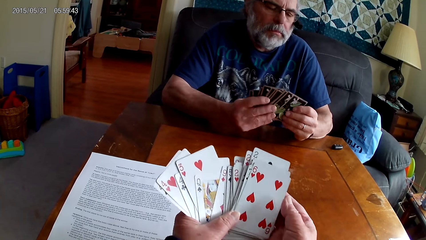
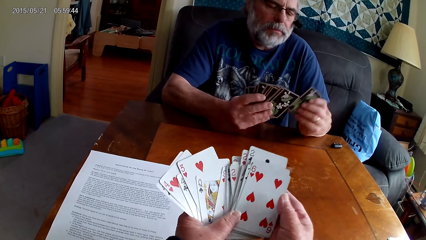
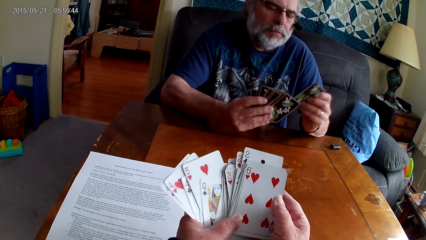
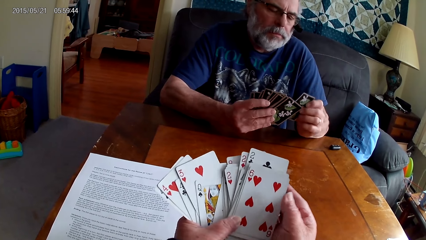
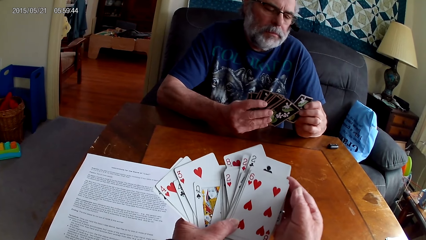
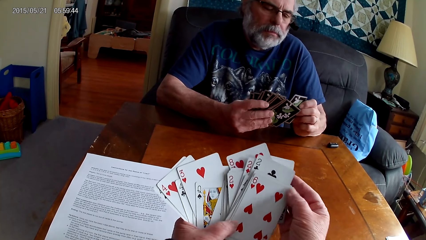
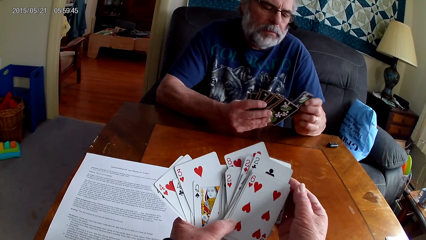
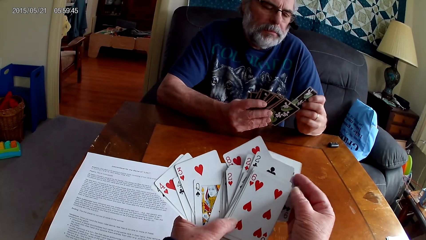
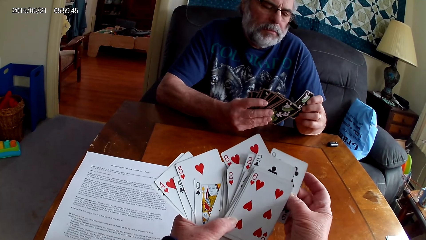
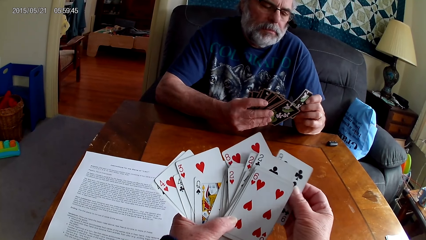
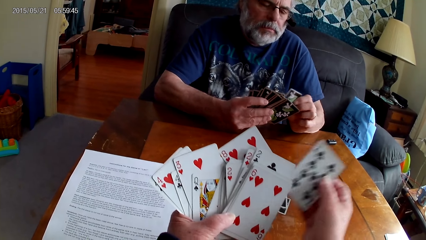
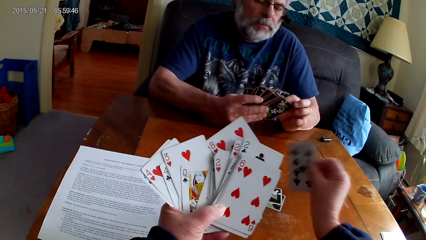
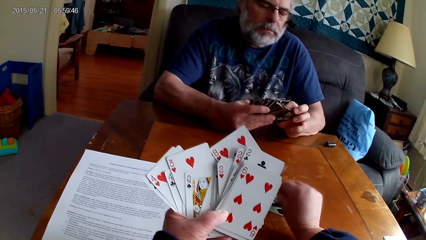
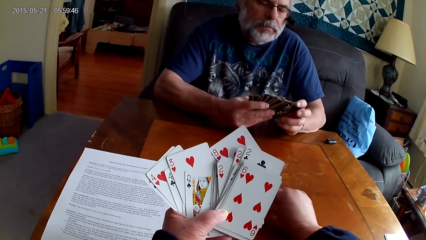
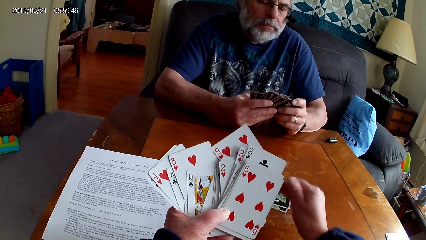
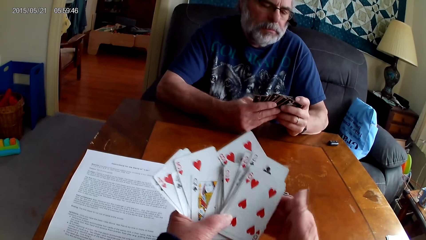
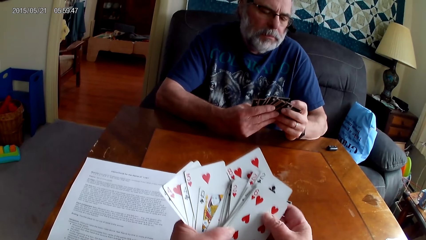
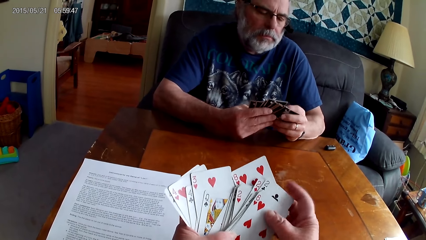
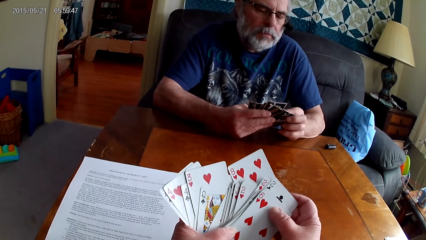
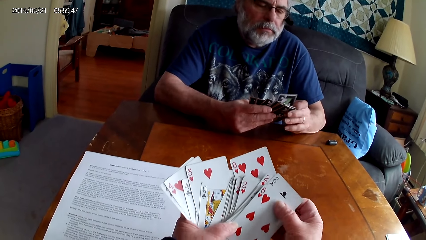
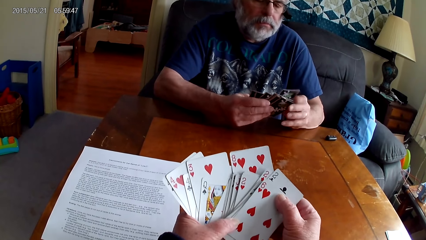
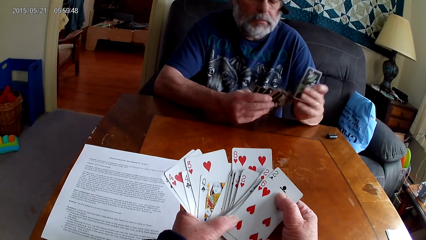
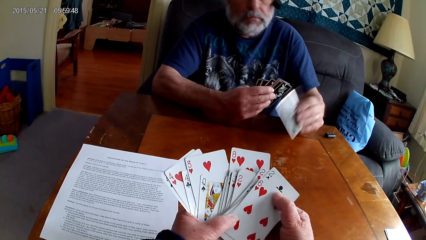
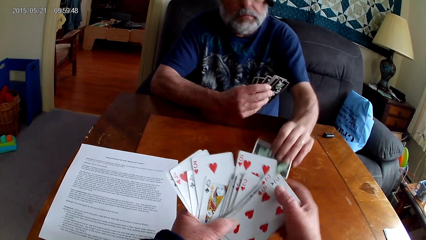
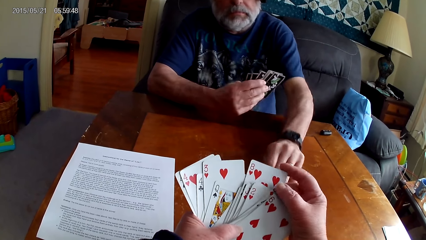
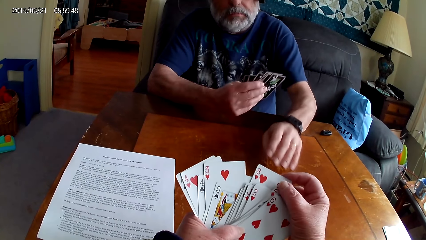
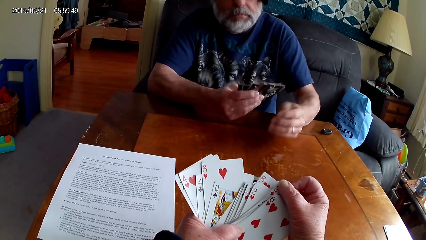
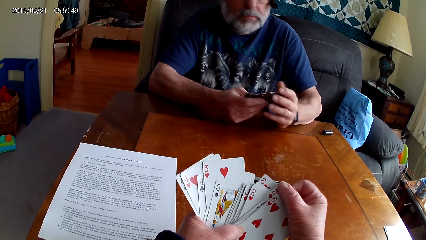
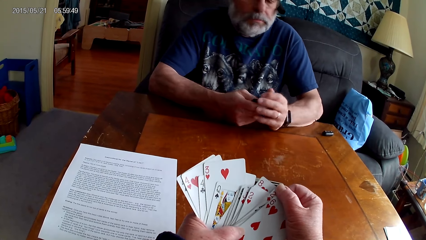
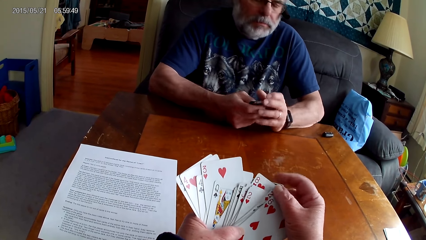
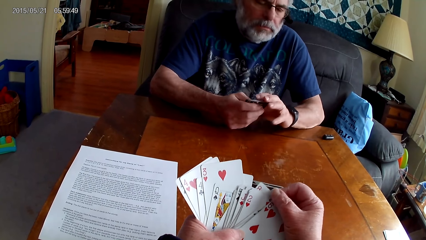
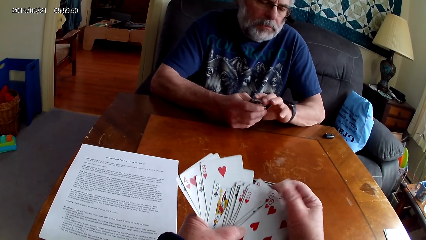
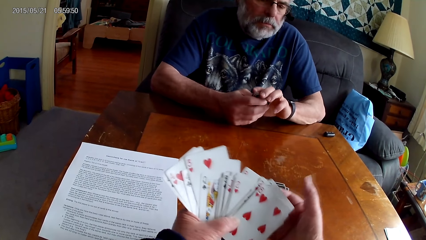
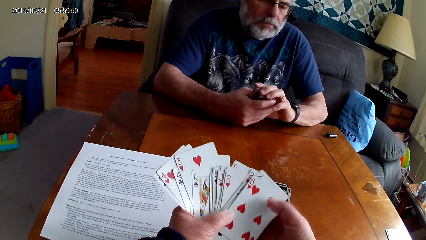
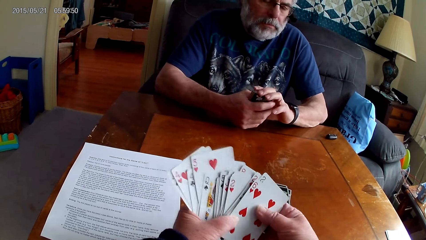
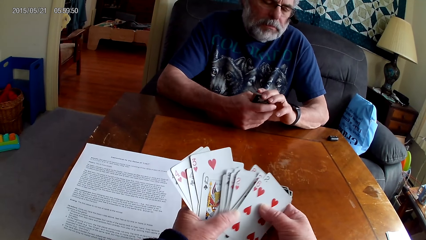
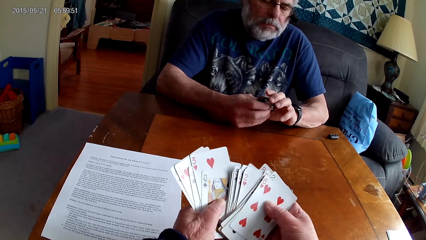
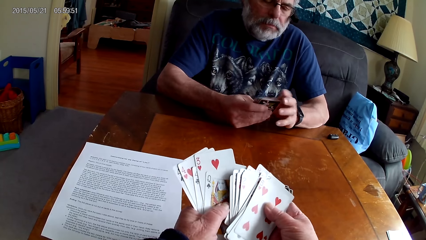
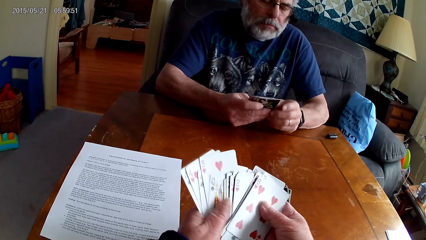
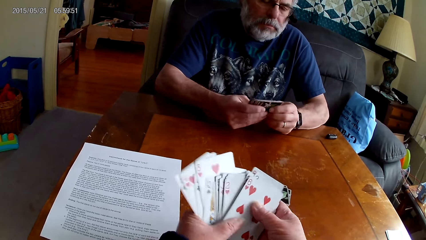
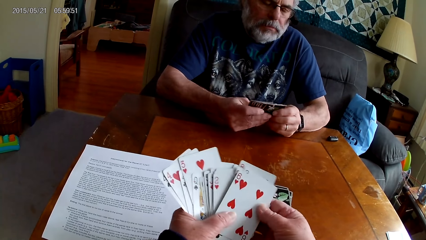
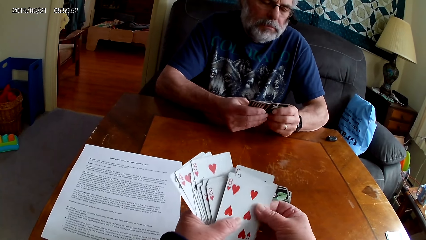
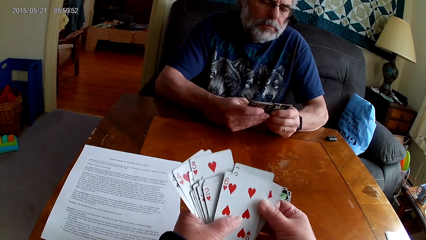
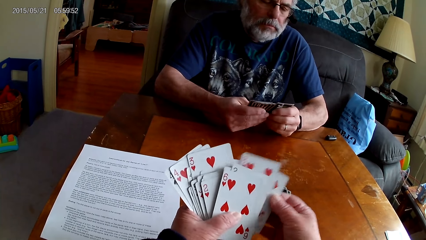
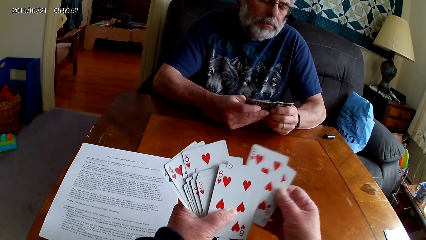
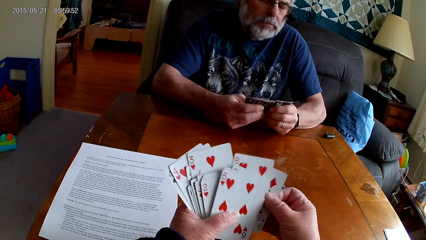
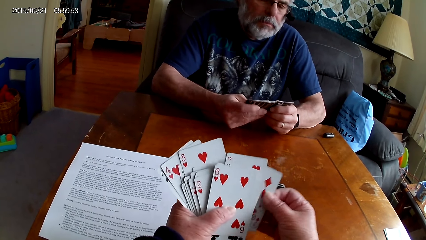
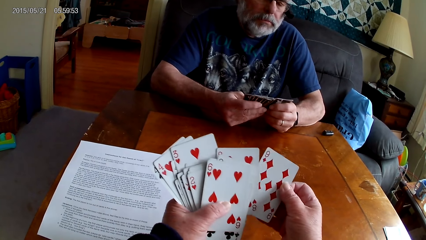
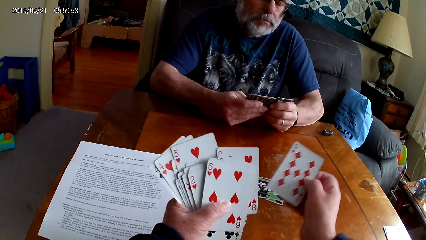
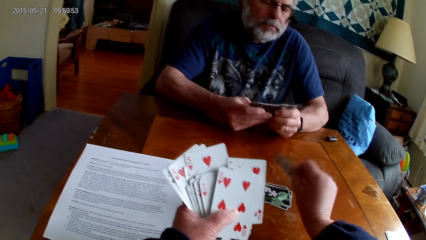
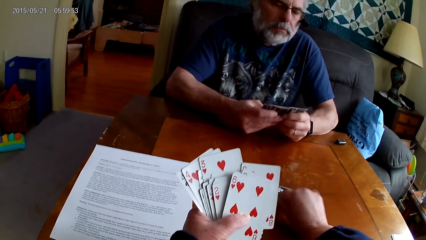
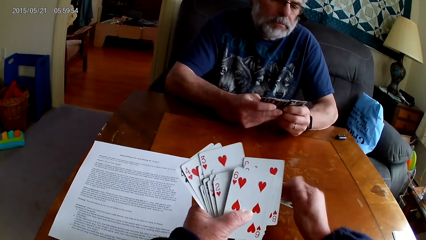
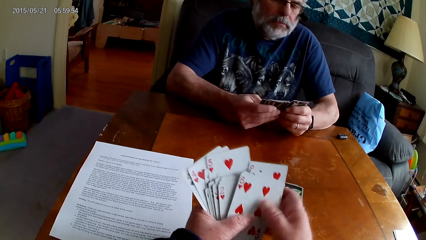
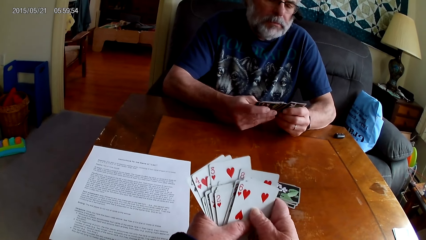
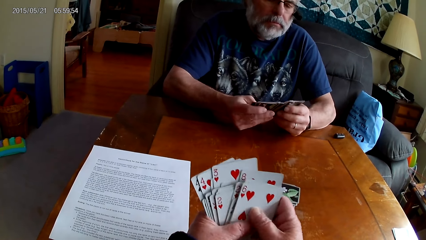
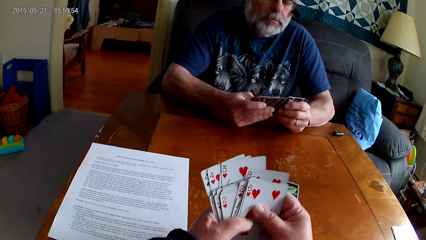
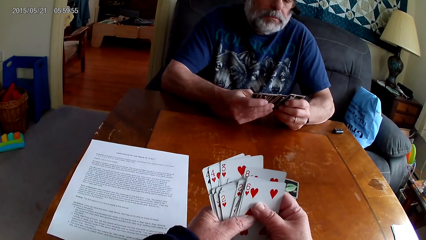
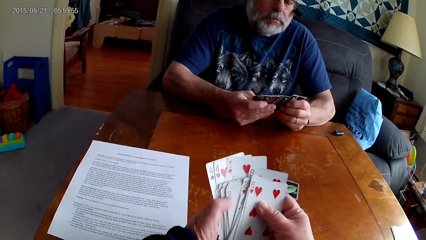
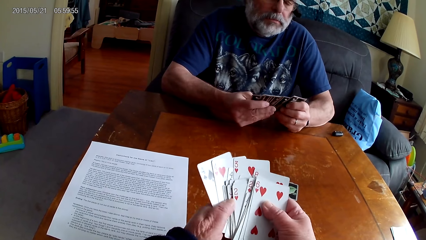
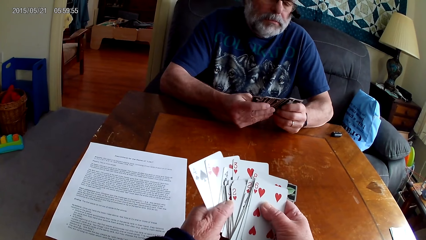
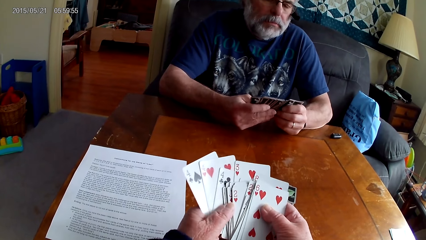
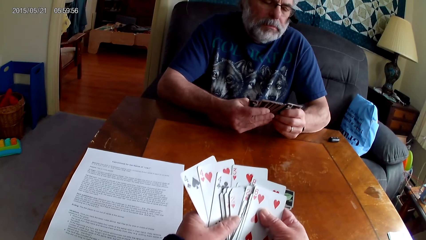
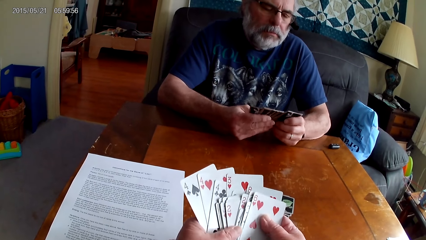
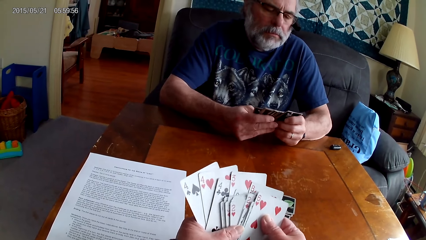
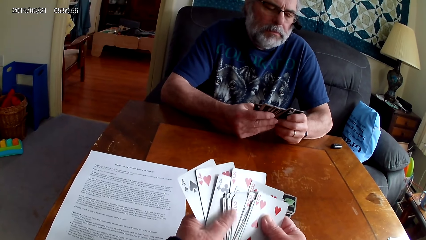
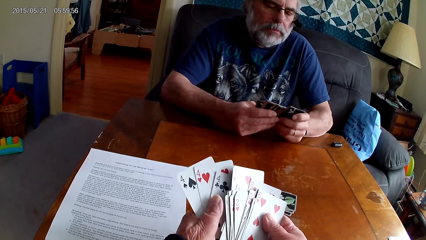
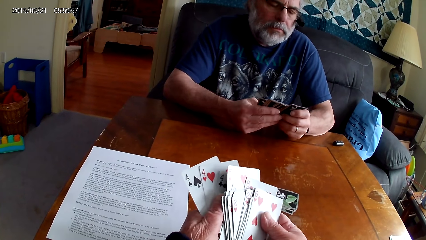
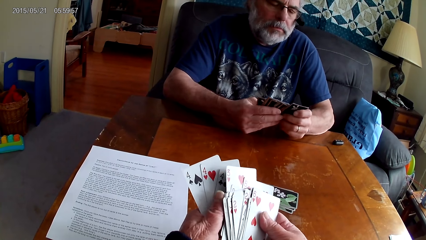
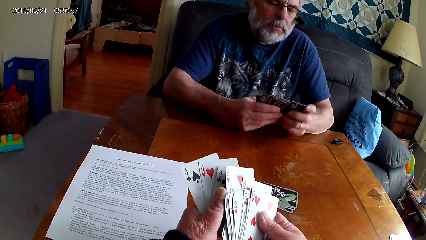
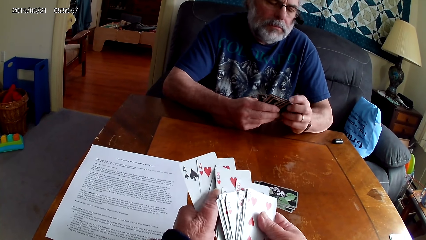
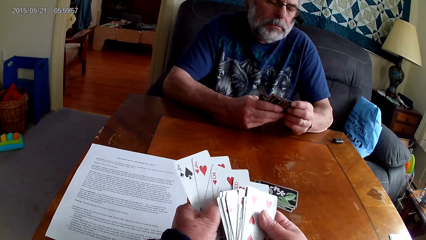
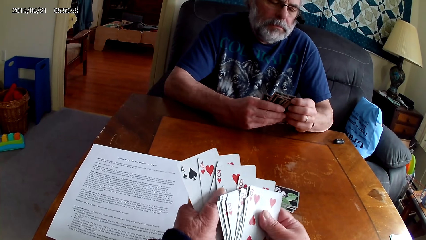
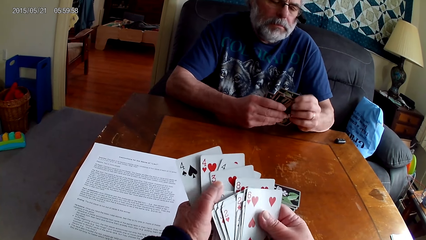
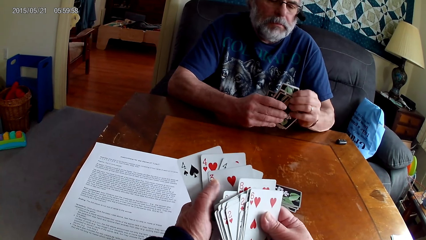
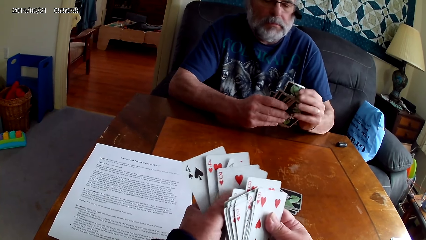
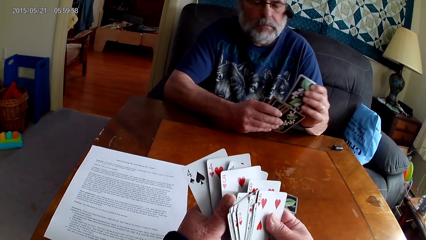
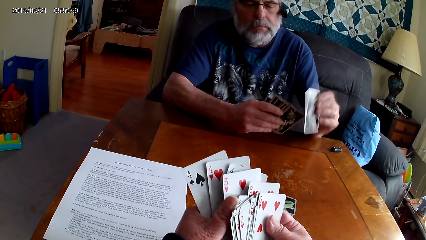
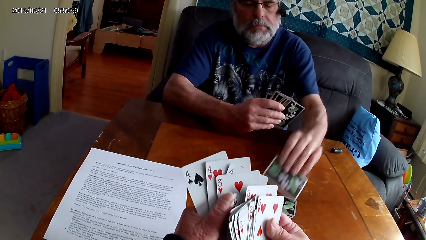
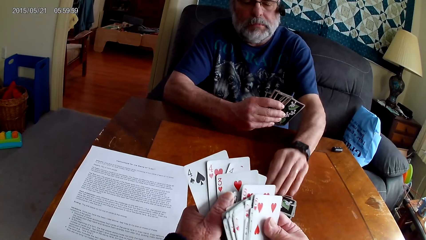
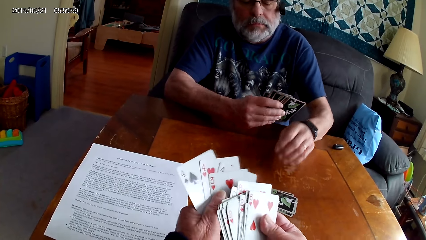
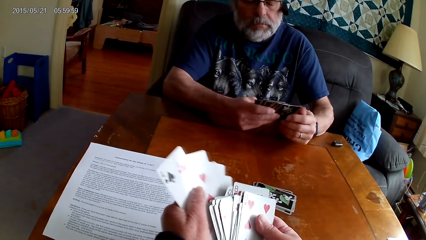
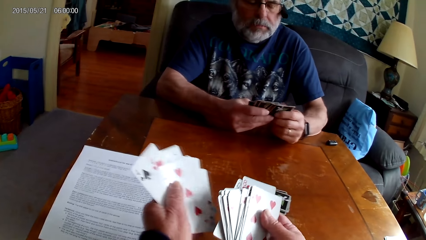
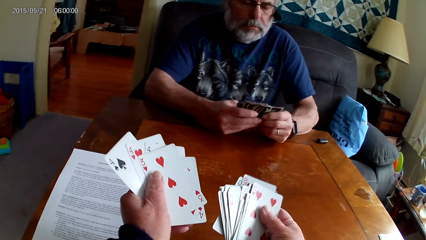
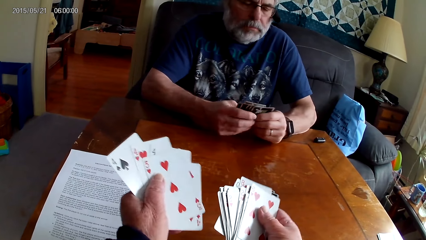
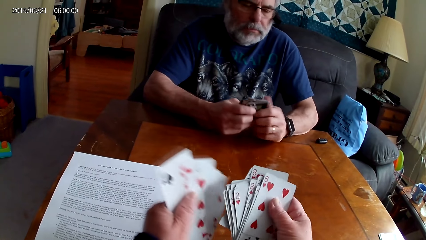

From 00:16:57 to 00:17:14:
The camera wearer puts a card on the table. A person puts a card on the table. The camera wearer puts a card on the table. They arrange cards. The person puts a card on the table.
